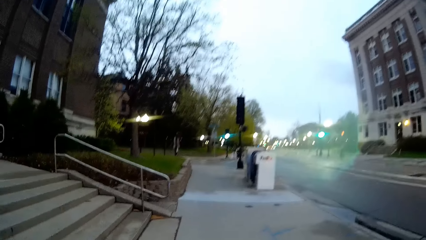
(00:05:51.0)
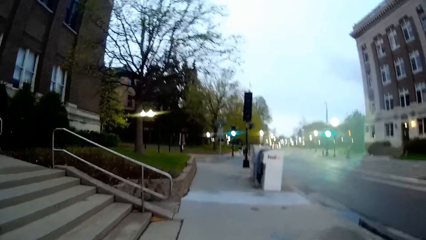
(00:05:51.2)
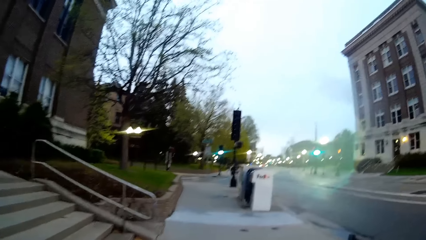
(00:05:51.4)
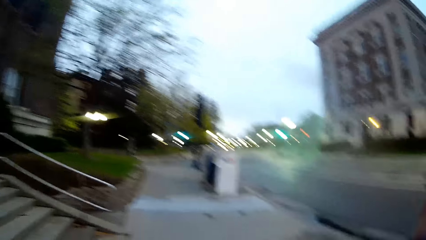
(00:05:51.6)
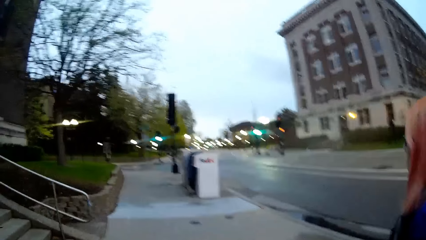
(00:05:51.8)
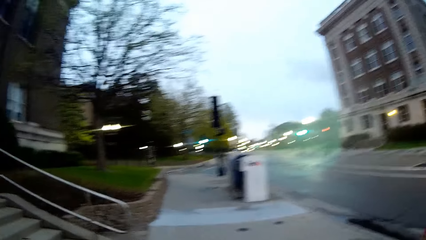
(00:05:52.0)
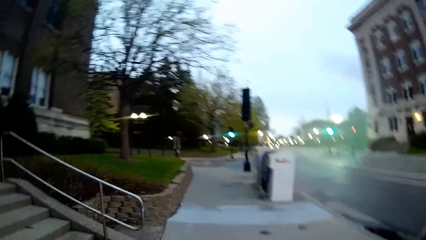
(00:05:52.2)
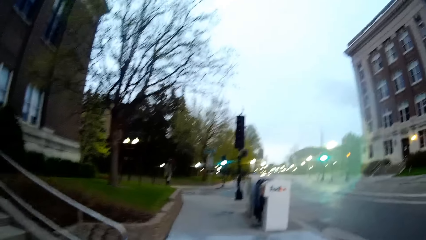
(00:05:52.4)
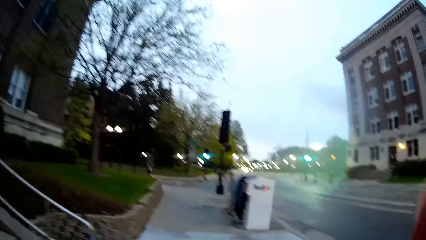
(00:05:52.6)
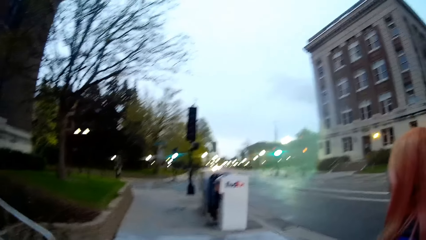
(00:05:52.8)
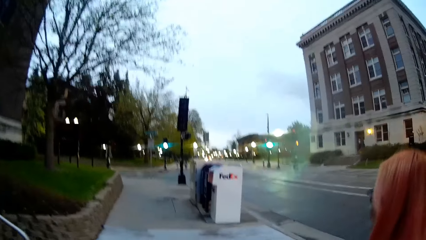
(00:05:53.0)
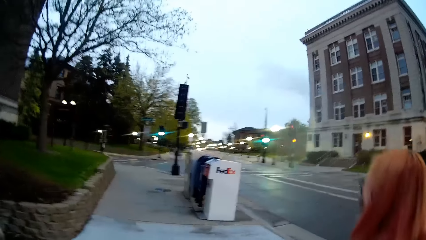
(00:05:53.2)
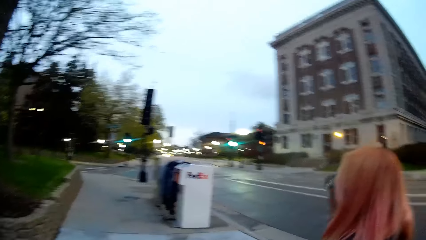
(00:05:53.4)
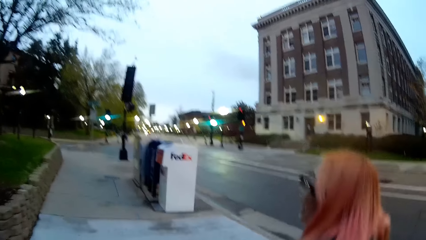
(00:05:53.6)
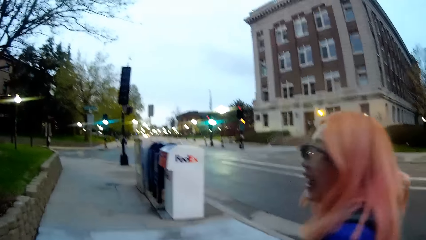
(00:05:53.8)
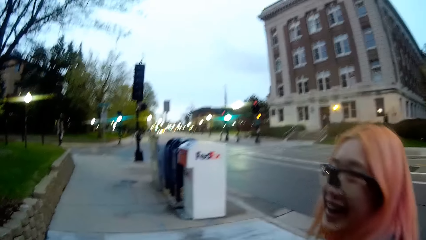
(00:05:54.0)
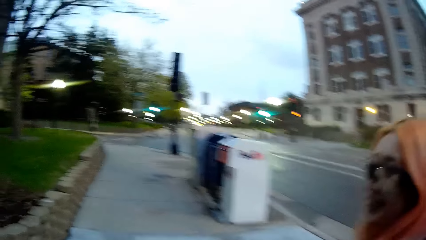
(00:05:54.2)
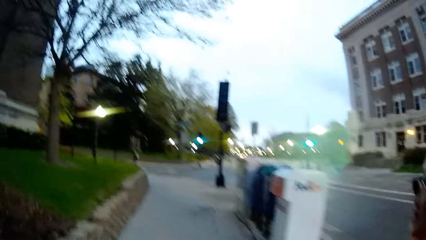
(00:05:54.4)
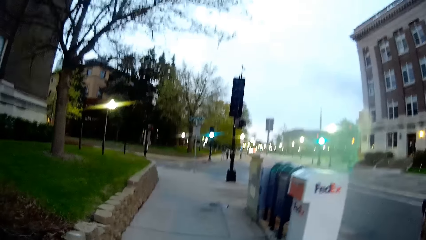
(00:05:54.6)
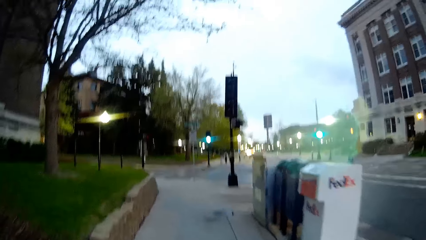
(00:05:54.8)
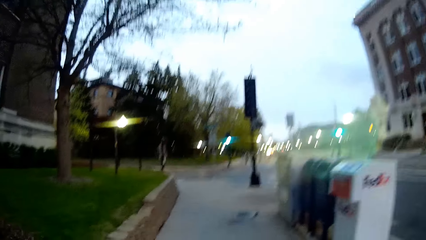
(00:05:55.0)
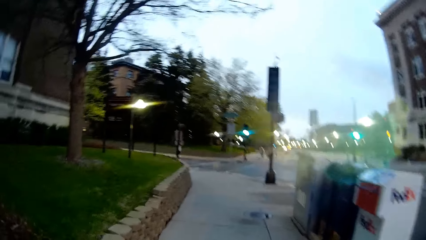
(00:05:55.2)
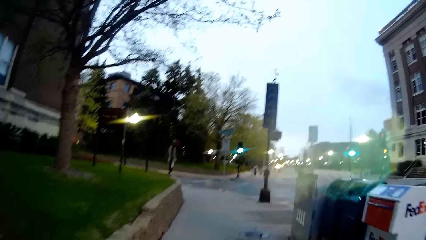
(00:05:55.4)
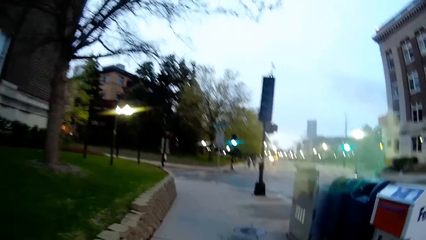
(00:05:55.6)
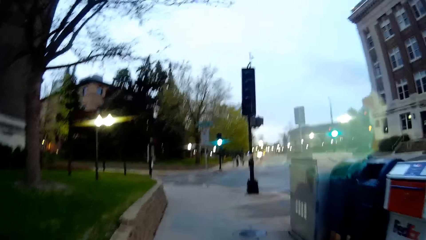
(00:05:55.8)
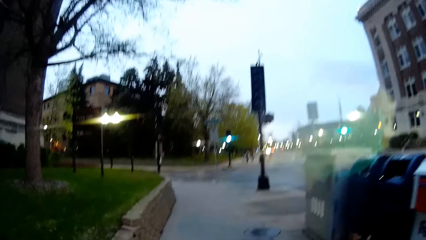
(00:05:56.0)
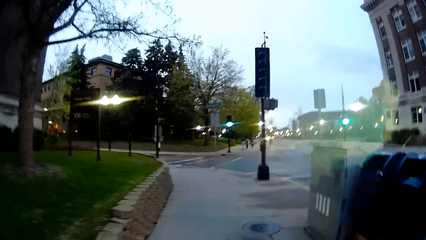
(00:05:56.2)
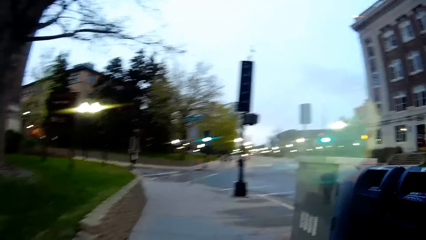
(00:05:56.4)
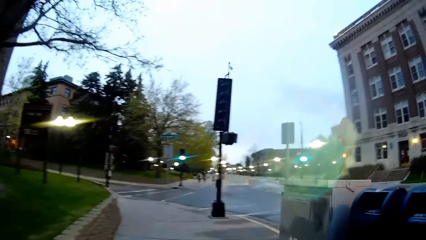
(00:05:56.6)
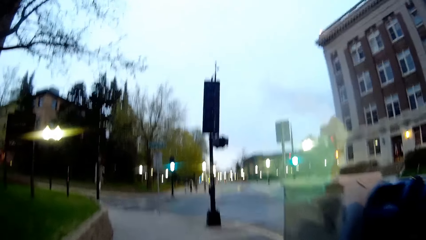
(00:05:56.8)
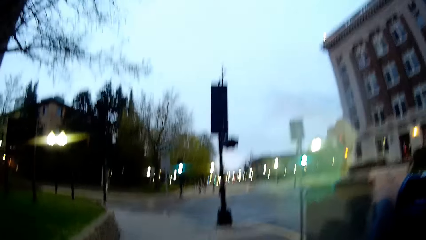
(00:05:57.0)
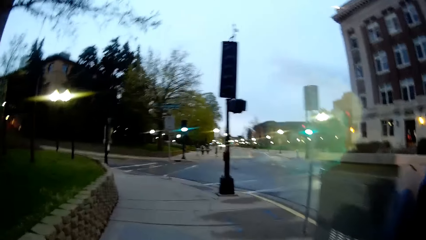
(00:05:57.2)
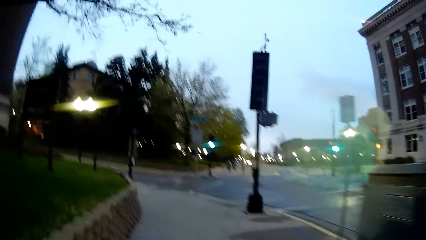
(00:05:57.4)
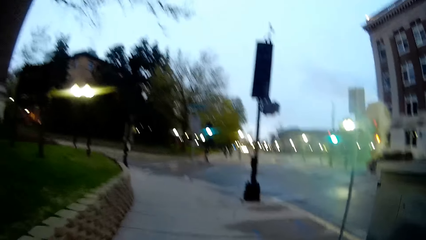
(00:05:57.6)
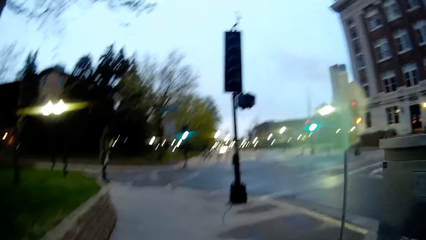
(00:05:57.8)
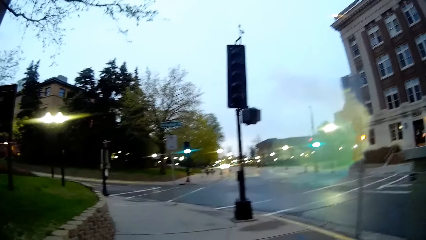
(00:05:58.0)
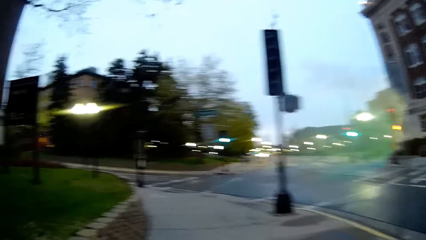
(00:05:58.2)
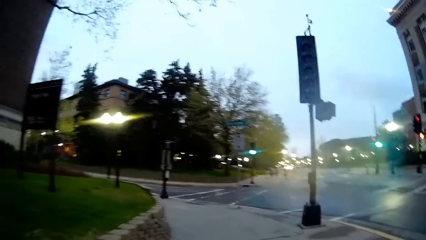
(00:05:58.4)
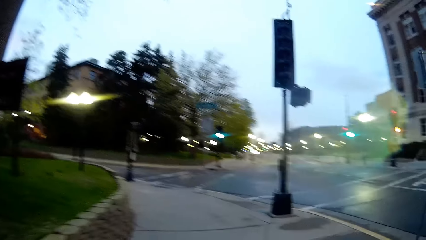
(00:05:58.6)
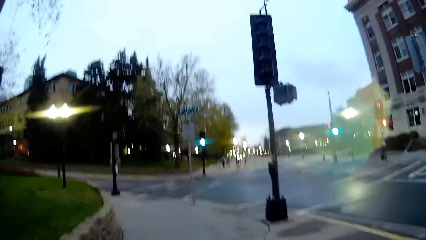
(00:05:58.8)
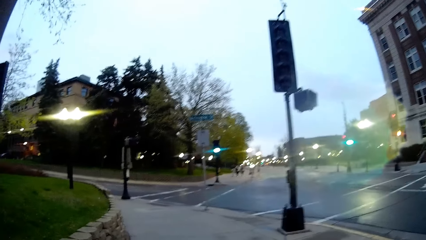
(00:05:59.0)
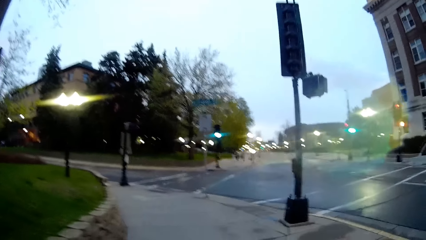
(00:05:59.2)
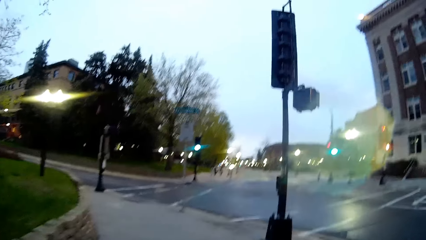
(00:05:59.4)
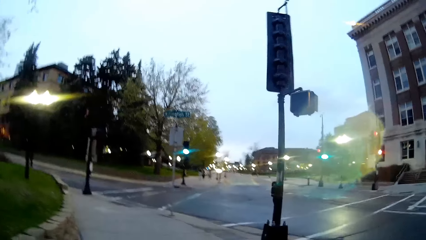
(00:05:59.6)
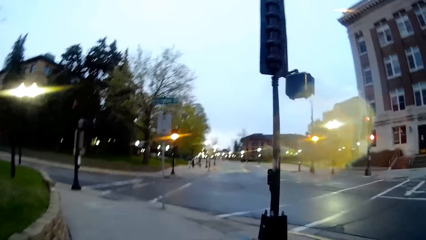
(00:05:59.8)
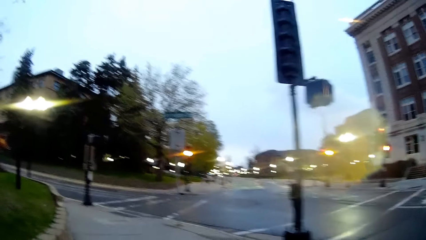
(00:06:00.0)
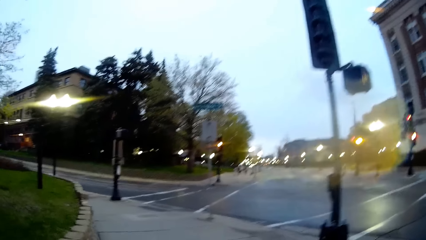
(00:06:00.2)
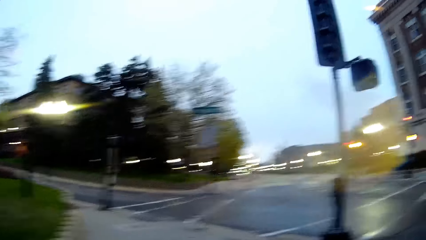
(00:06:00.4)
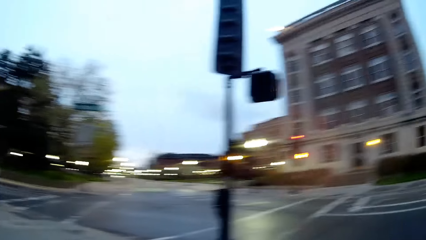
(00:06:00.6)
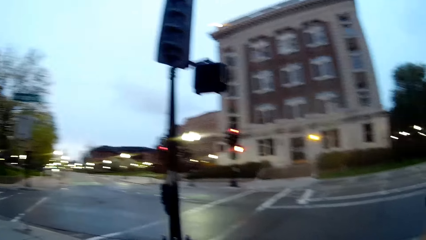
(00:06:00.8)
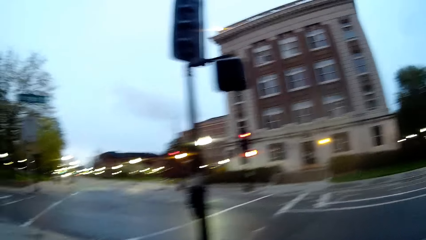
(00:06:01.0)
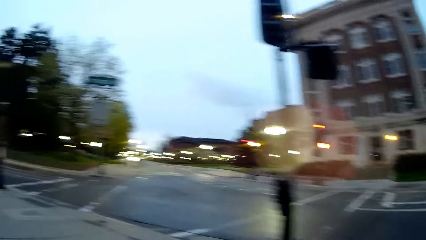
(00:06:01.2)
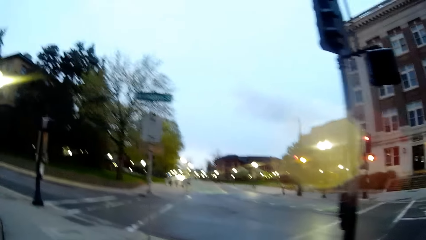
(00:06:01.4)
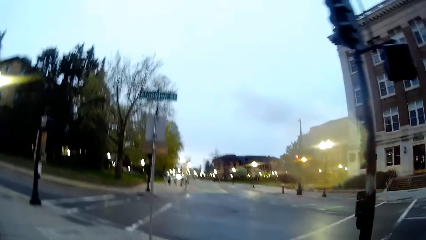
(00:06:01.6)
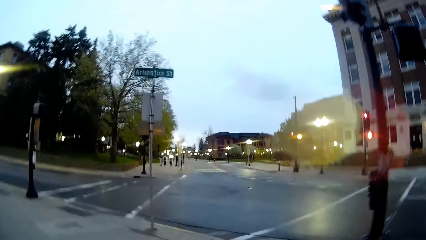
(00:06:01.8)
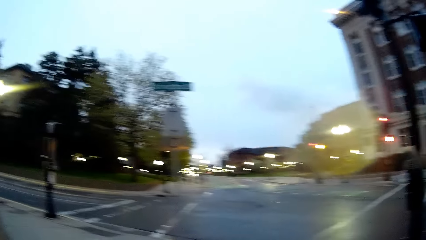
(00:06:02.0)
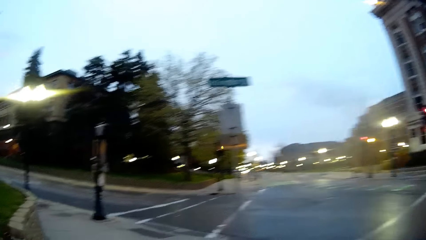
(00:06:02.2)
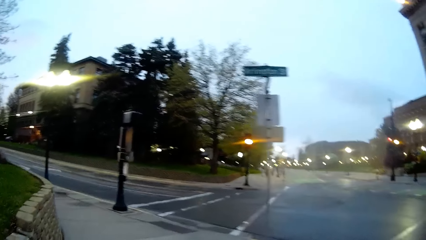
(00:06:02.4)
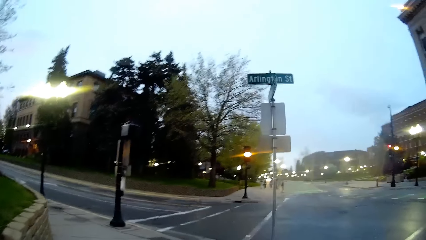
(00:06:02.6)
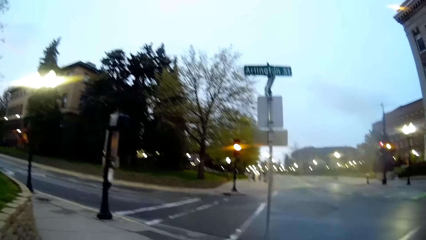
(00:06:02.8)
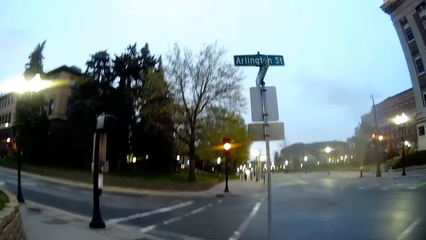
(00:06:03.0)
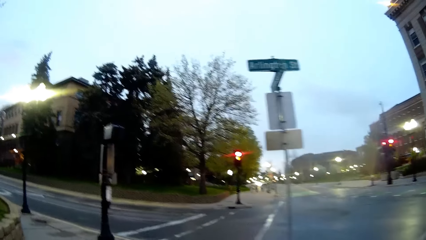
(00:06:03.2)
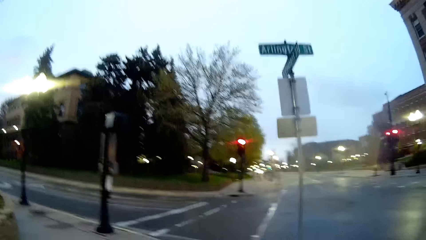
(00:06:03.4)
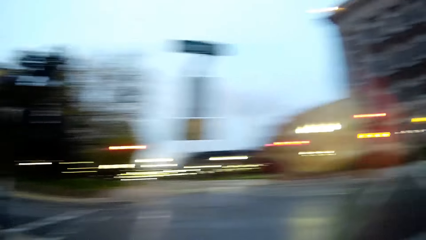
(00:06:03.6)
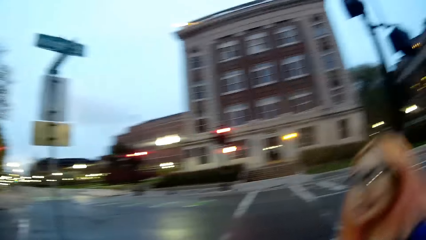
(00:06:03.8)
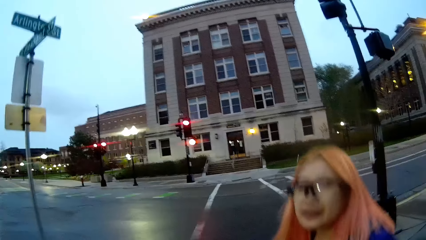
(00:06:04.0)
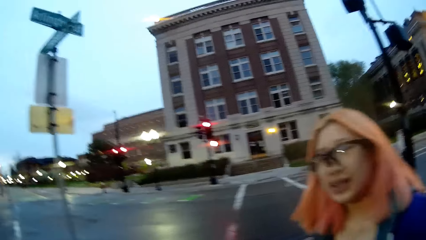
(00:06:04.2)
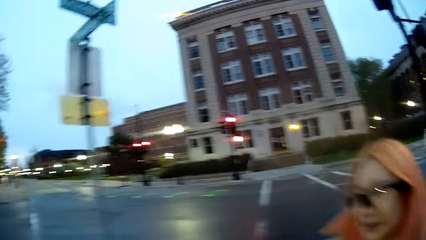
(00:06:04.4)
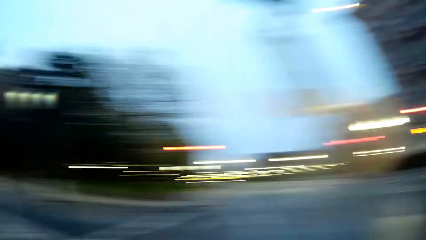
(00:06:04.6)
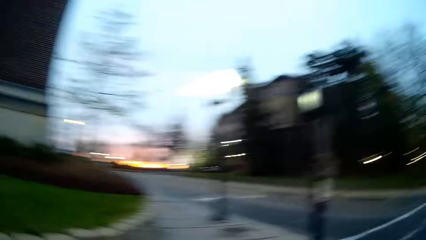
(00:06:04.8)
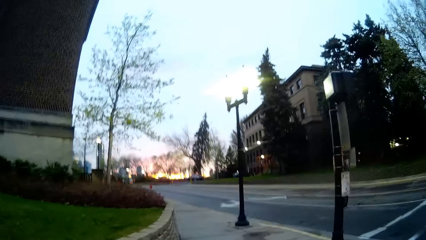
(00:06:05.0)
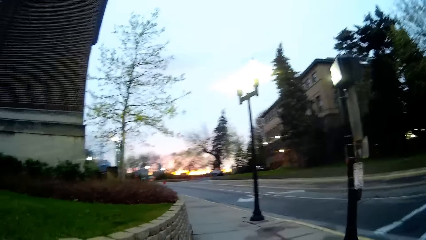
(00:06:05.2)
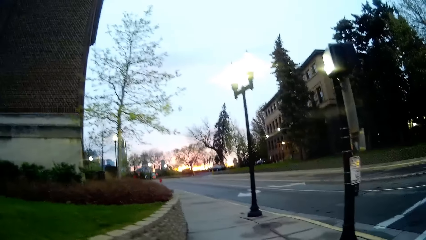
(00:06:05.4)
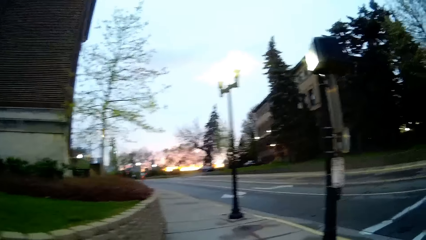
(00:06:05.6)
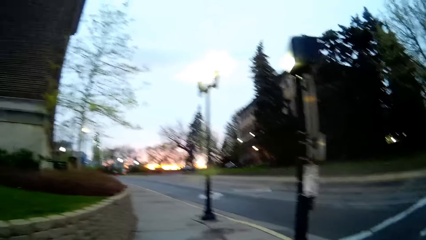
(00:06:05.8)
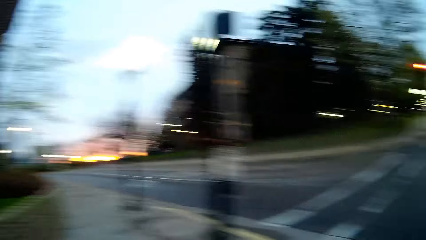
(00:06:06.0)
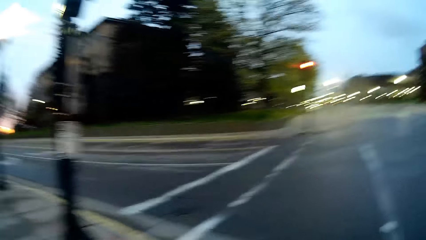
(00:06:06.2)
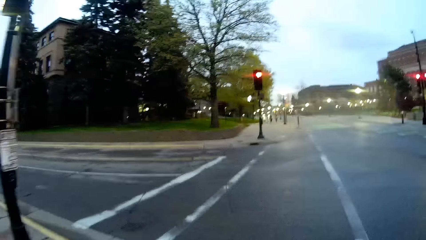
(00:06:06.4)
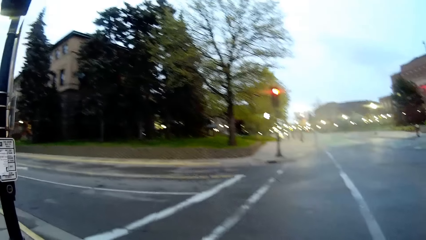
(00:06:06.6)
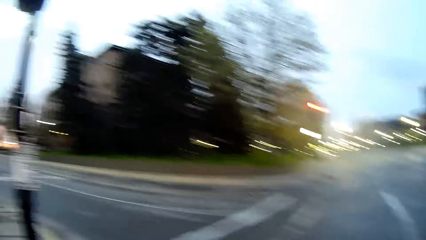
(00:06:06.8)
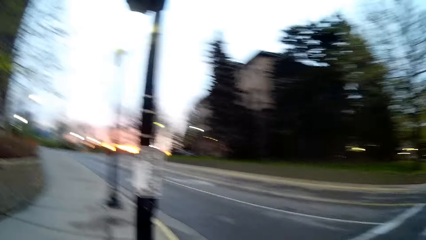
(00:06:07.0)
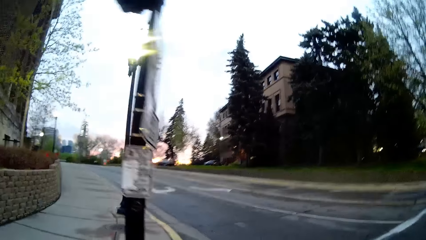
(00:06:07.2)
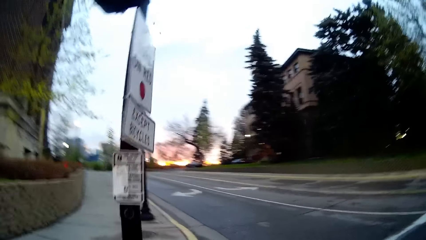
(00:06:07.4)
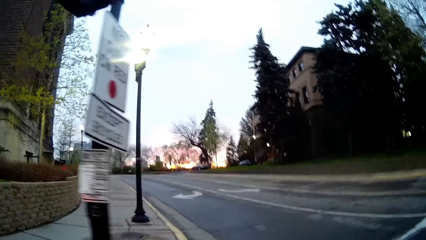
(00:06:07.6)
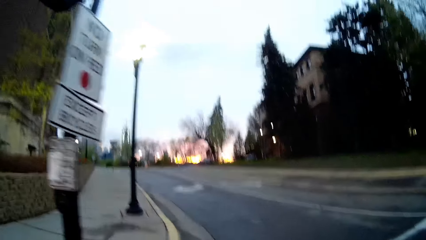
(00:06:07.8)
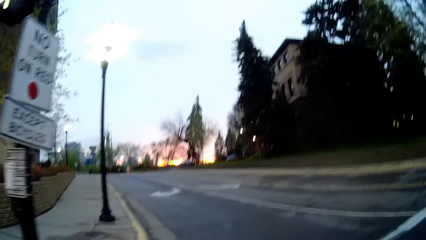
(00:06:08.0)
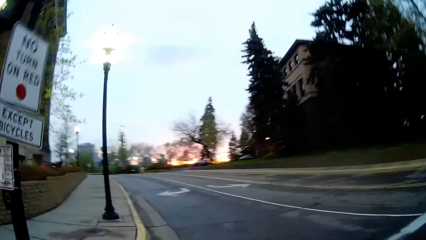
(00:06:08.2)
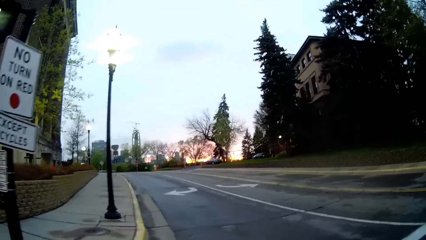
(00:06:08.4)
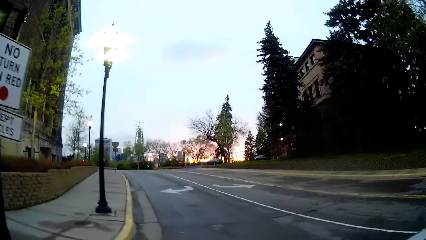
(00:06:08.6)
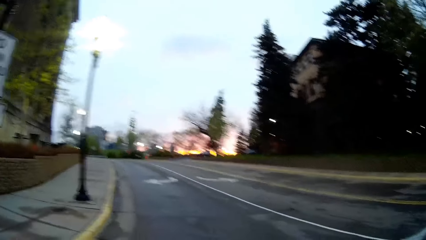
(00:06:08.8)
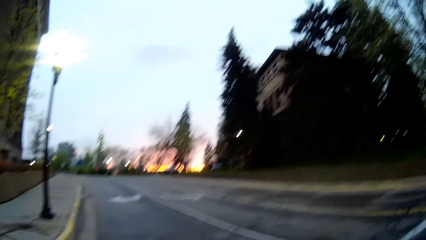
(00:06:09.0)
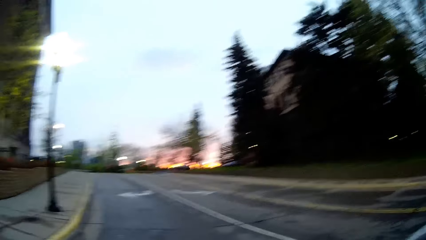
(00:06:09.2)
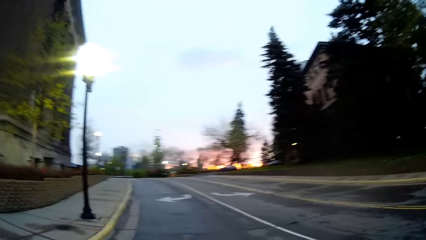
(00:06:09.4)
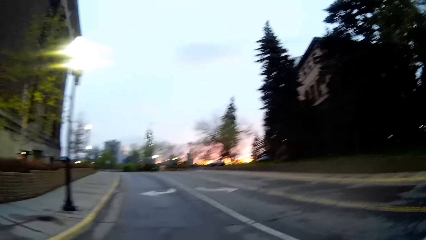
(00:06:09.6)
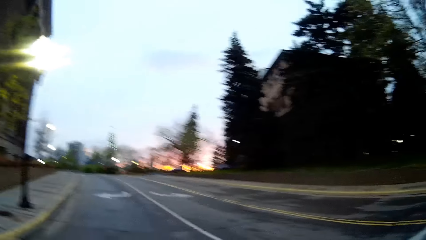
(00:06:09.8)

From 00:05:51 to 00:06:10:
The camera wearer interacts with the woman. They cross a road.
